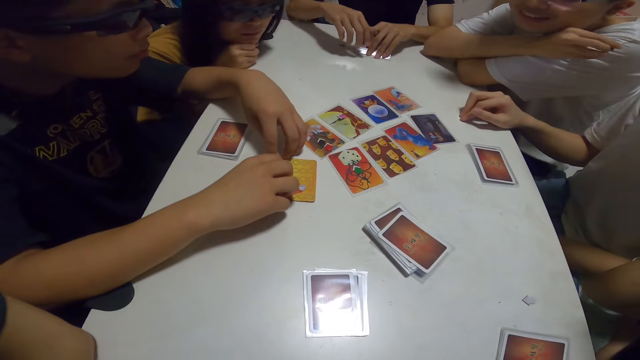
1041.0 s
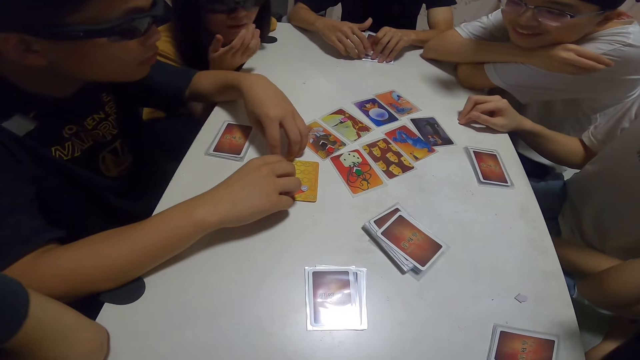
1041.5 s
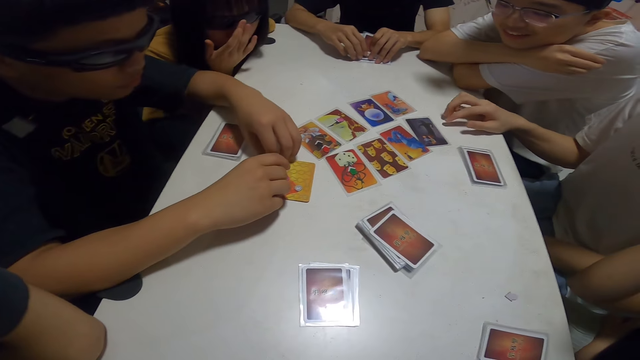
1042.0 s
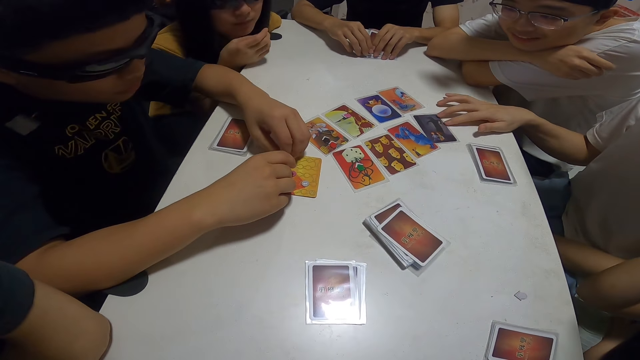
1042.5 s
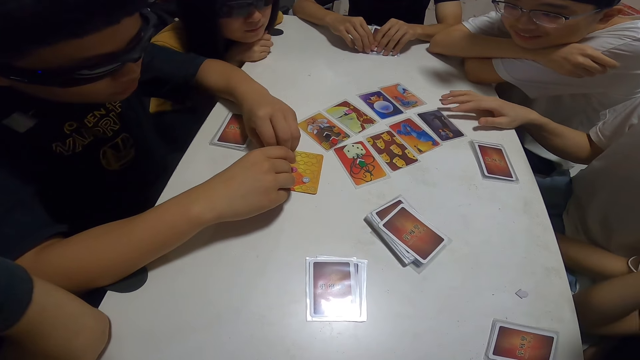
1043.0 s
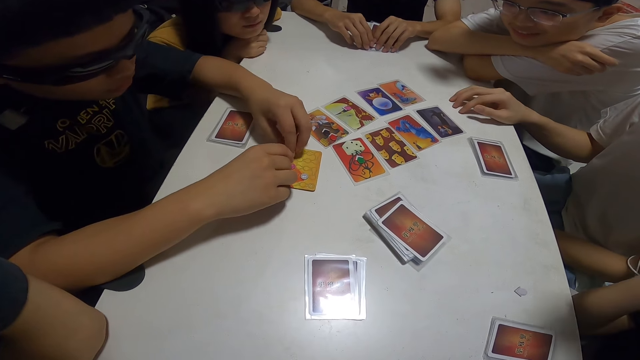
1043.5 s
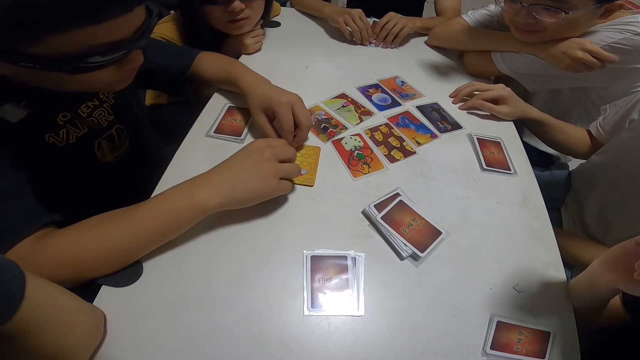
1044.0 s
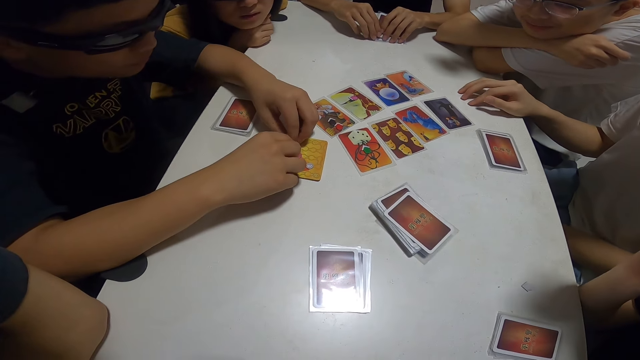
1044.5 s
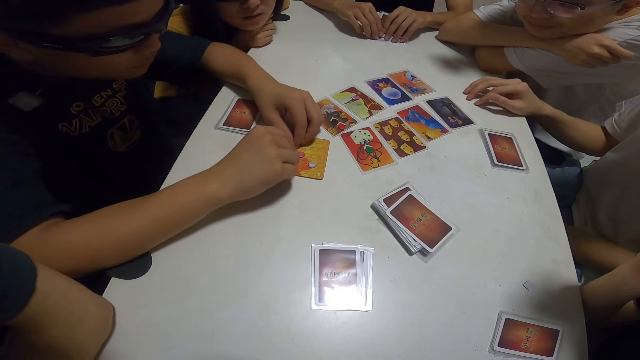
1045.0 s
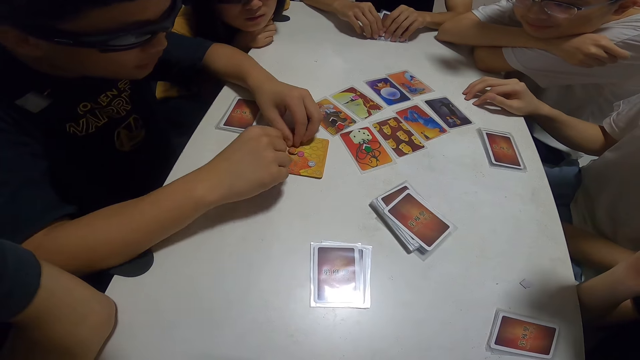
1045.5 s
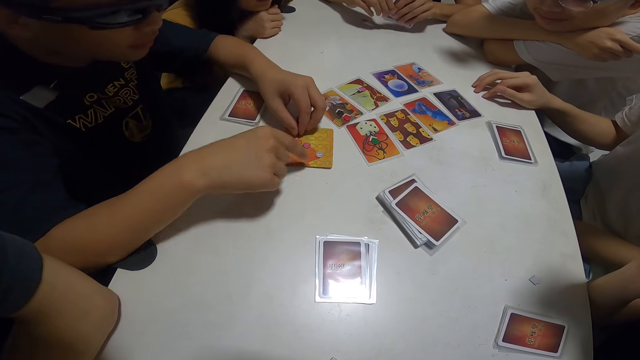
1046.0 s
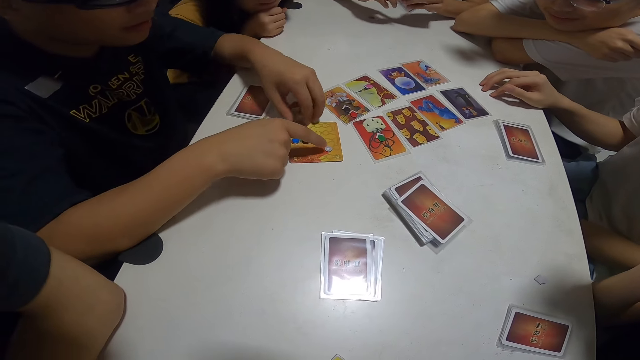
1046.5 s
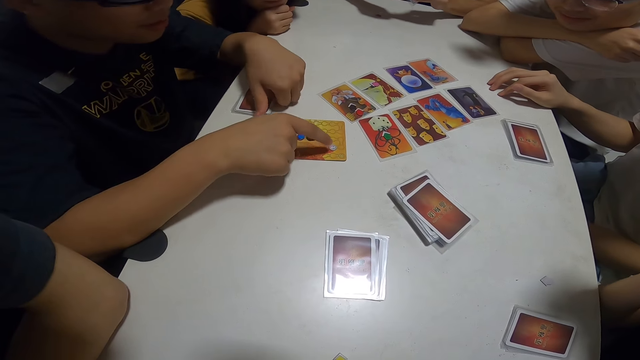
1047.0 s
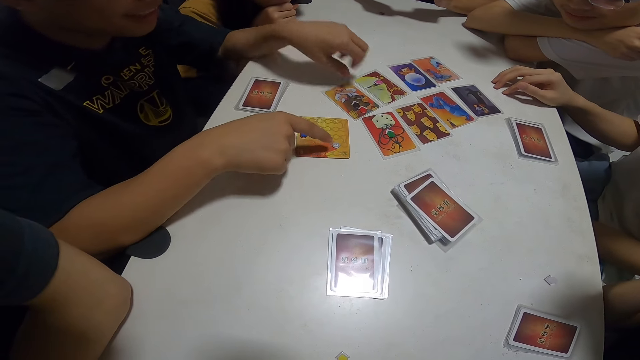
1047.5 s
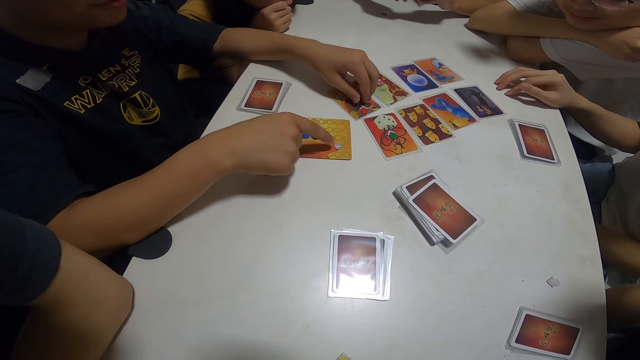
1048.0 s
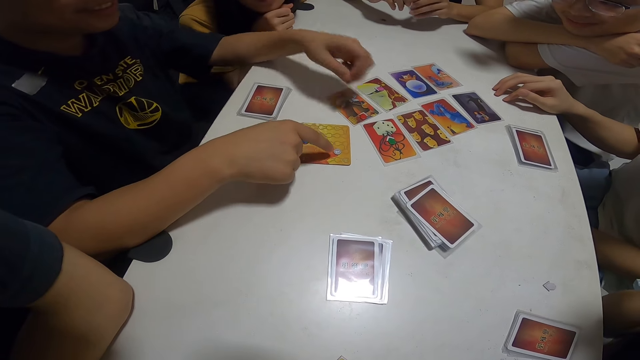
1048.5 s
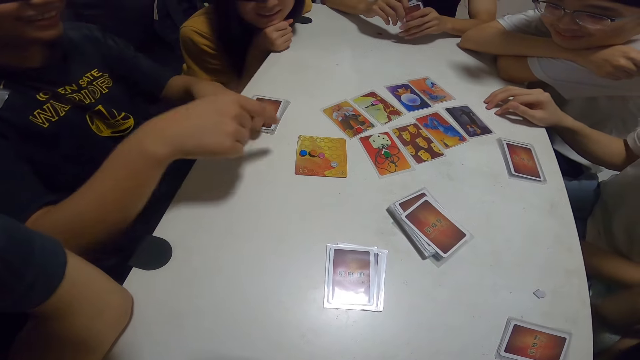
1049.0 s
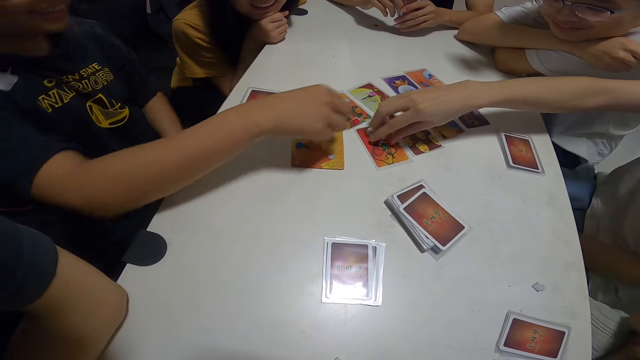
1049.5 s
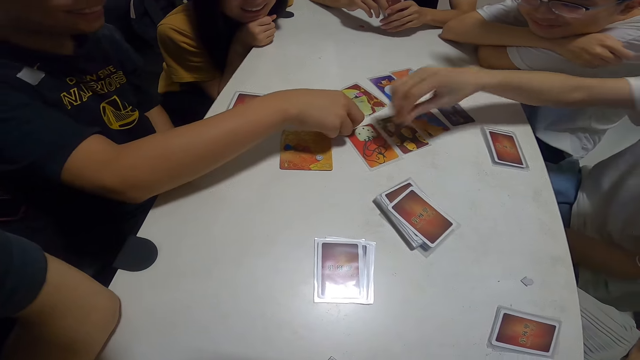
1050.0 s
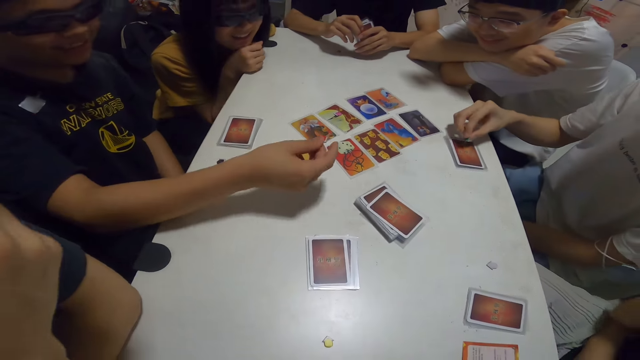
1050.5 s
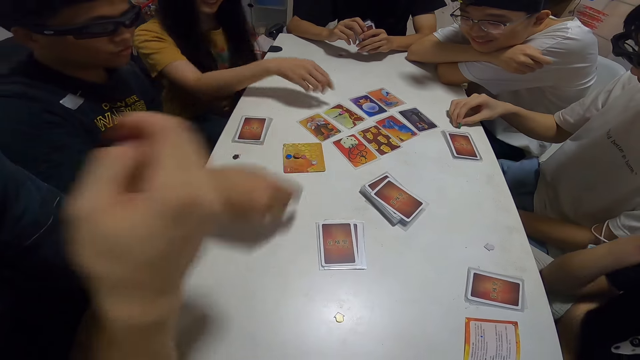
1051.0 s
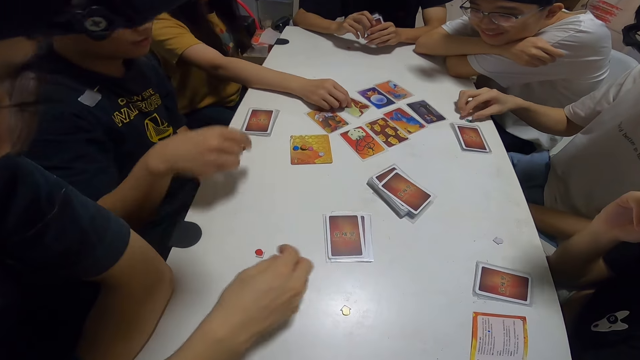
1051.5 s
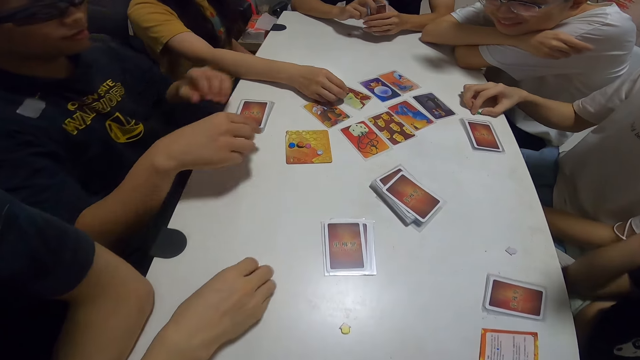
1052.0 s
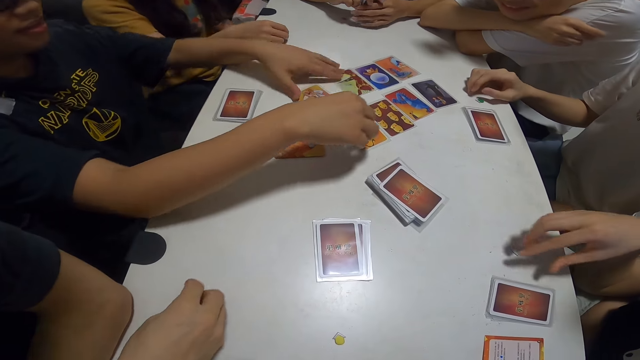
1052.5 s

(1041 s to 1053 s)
A man picks up a chip. Another man points at a chip and picks up a chip on top of a card. A third man picks up a chip. A woman picks up a chip.

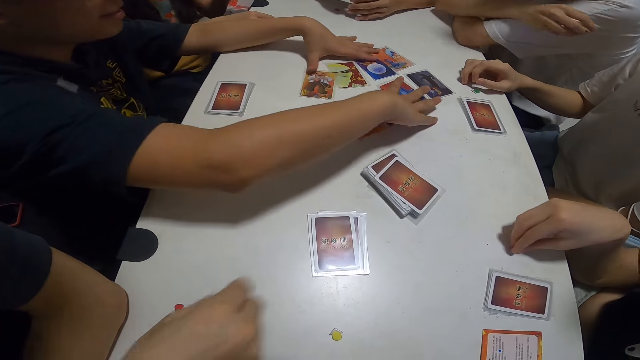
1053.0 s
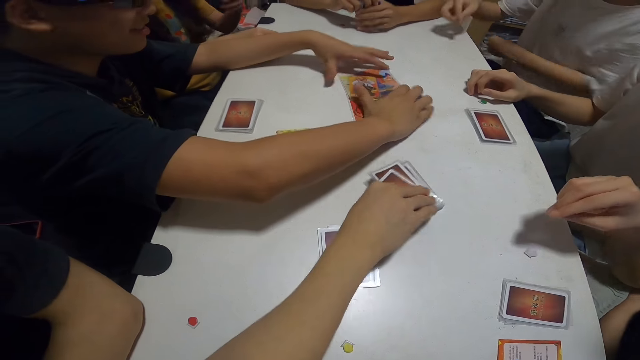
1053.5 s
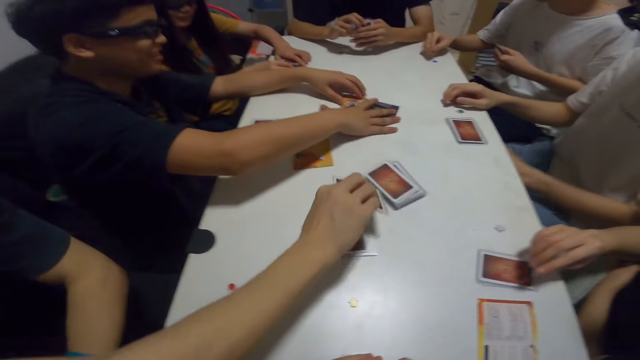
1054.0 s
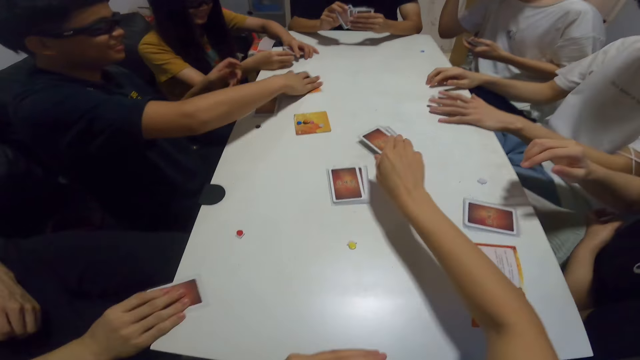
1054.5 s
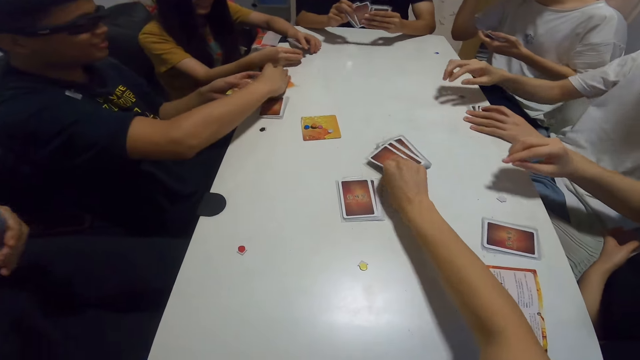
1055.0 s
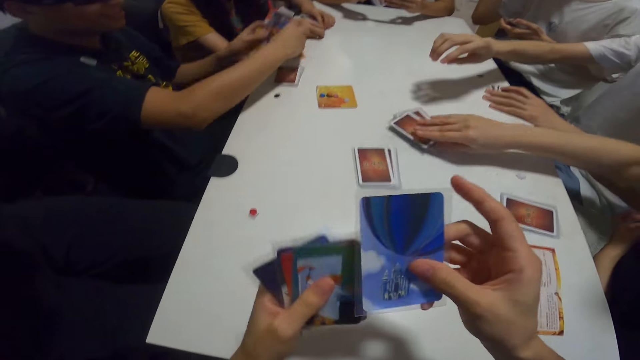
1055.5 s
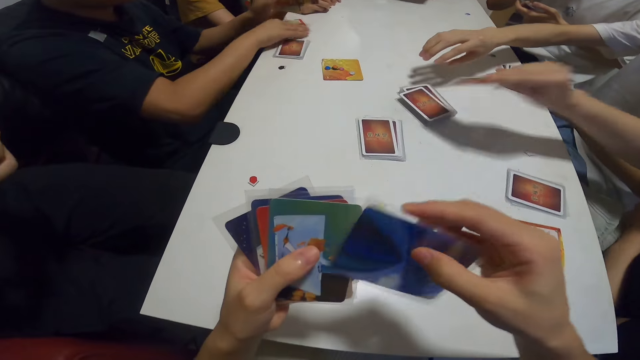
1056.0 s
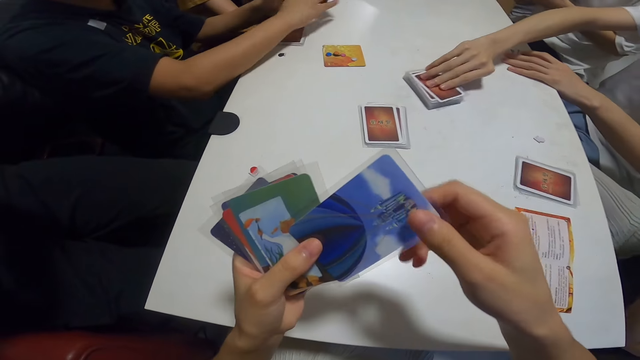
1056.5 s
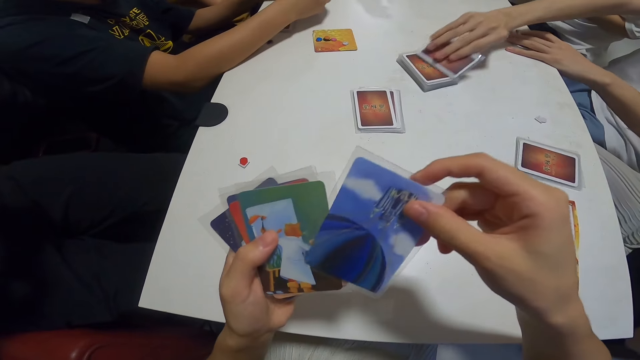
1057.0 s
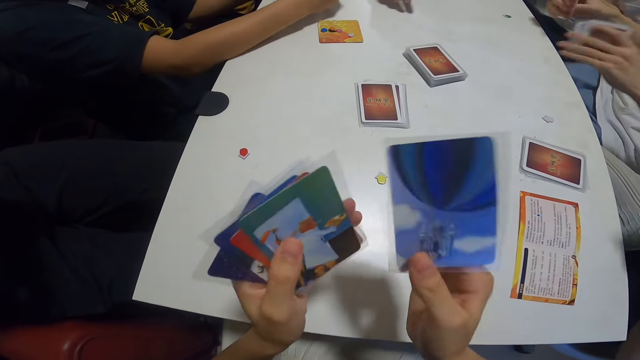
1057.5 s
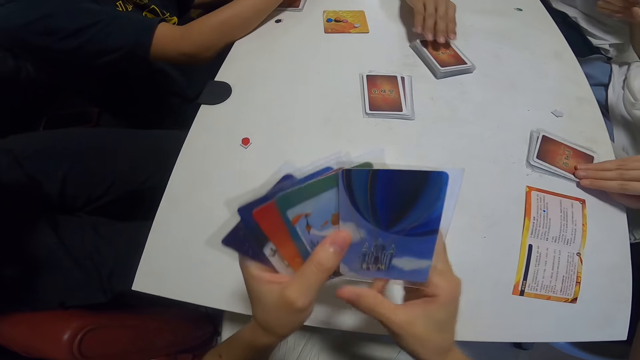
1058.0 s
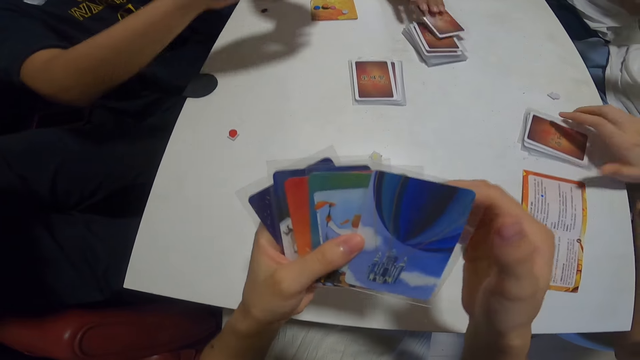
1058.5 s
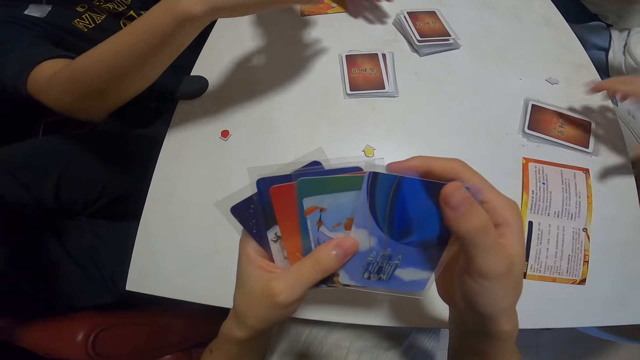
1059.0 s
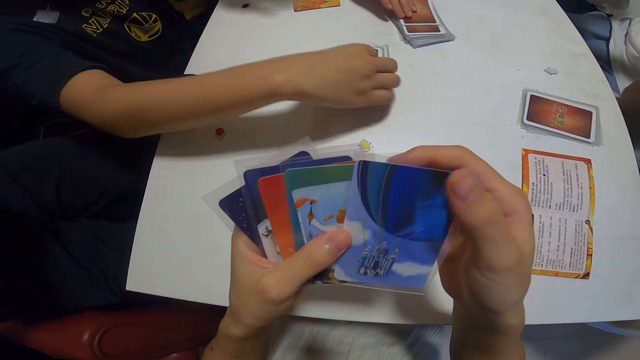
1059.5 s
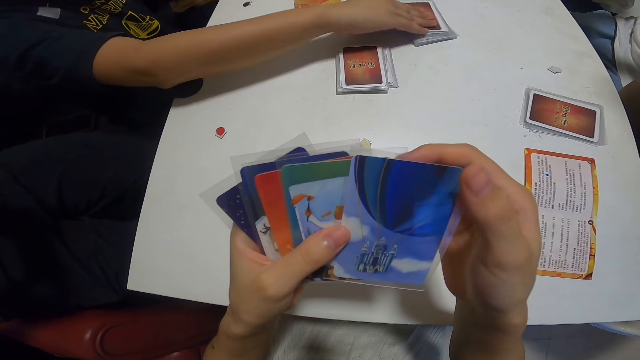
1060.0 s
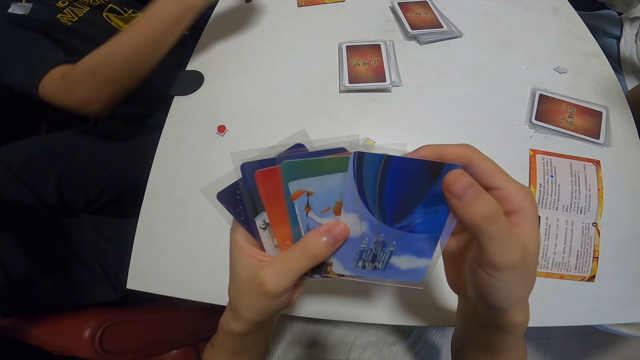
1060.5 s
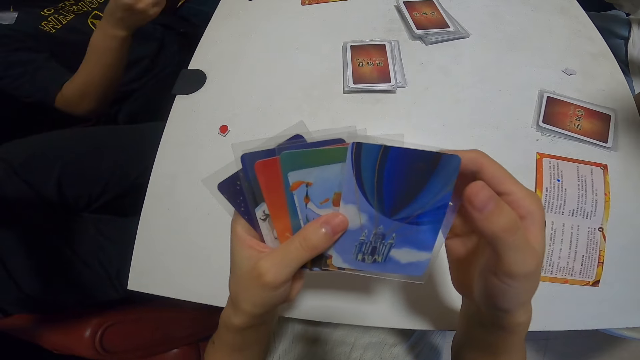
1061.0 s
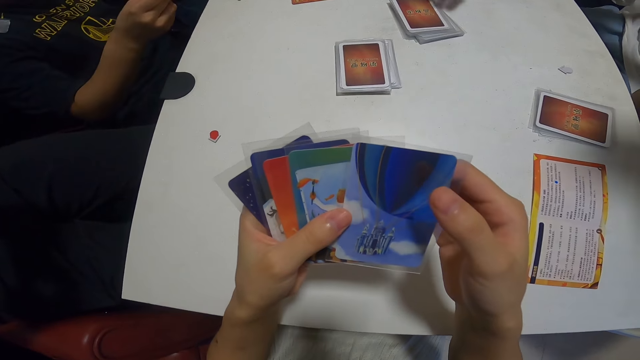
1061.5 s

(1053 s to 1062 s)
A man collects some cards from the table. The camera wearer picks a card from the table. A woman and another man pick up their cards. A third man picks up a card. The first man picks up a card.
